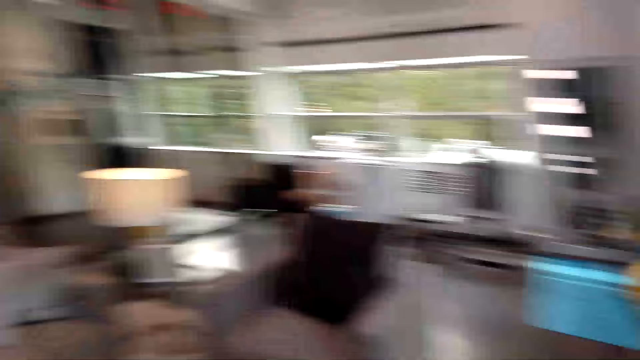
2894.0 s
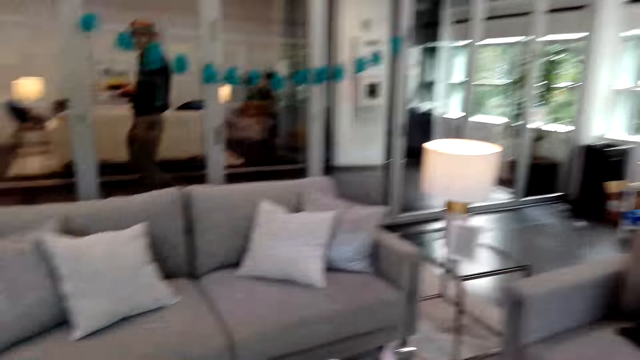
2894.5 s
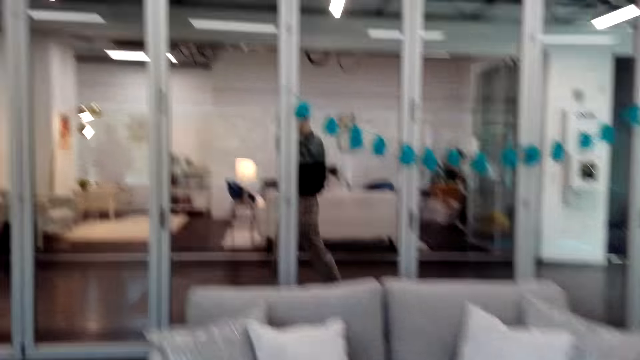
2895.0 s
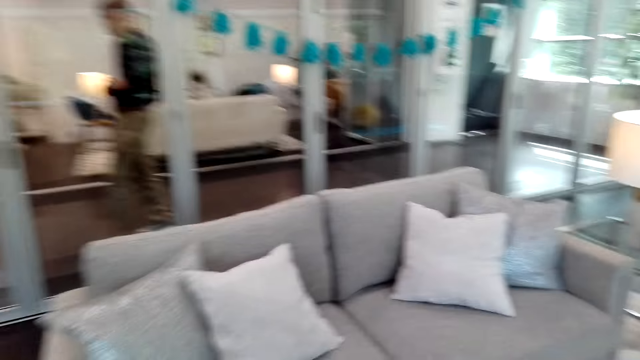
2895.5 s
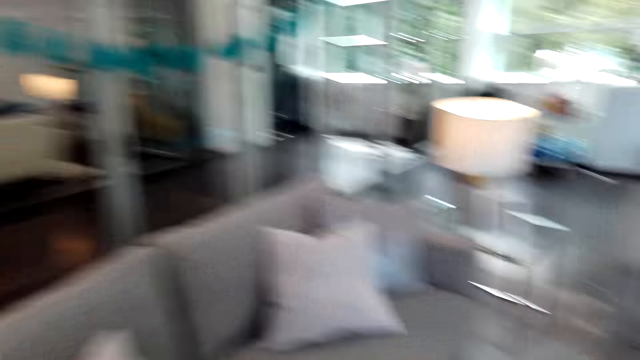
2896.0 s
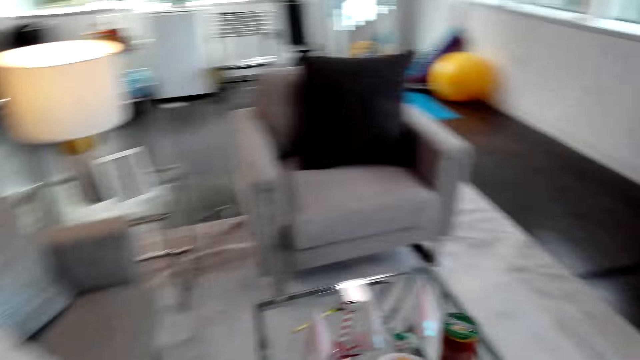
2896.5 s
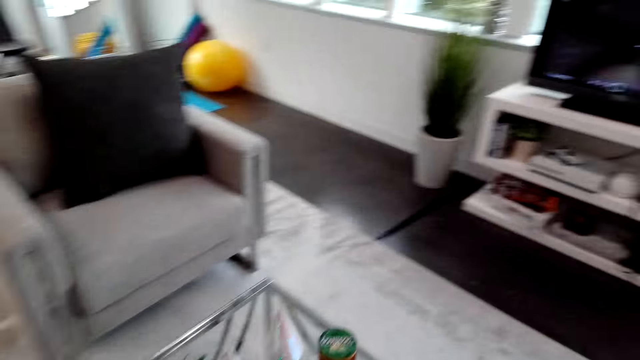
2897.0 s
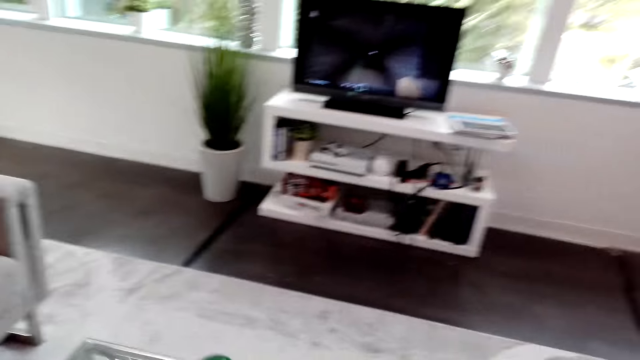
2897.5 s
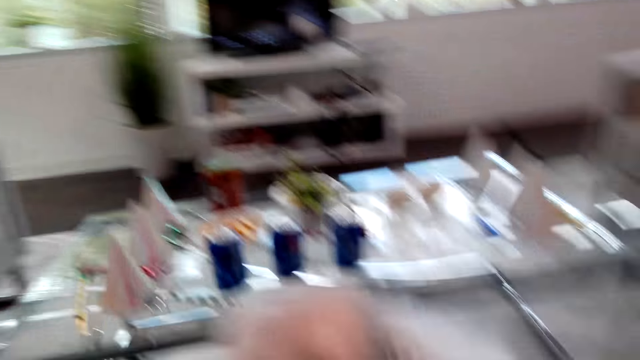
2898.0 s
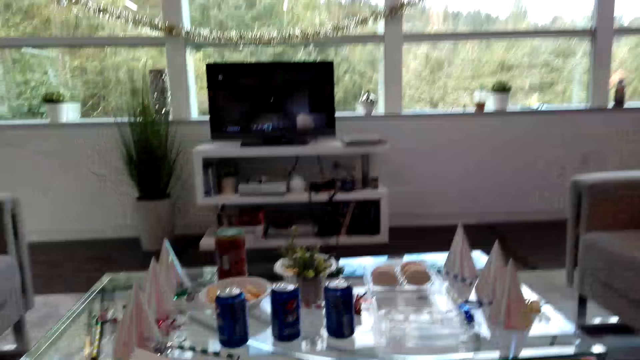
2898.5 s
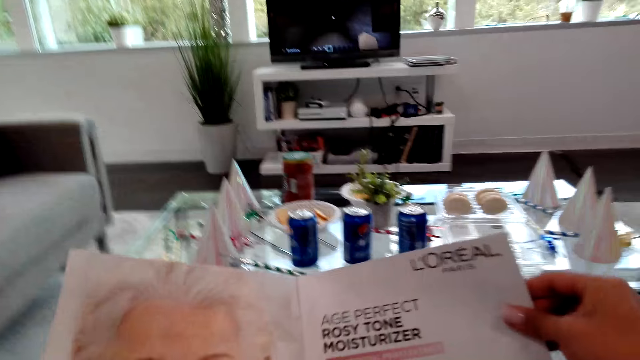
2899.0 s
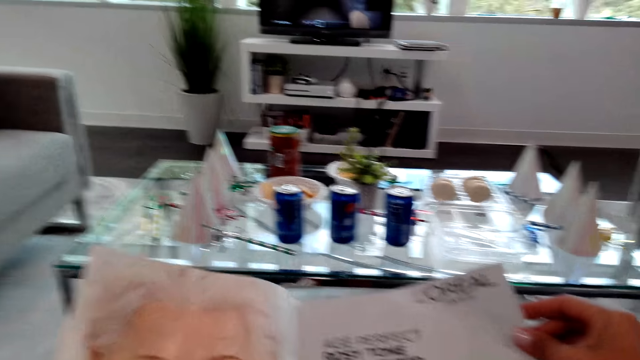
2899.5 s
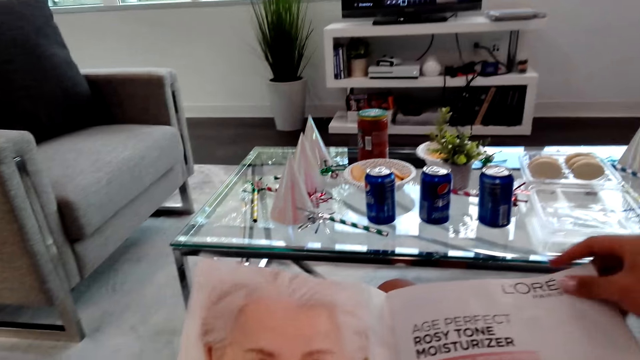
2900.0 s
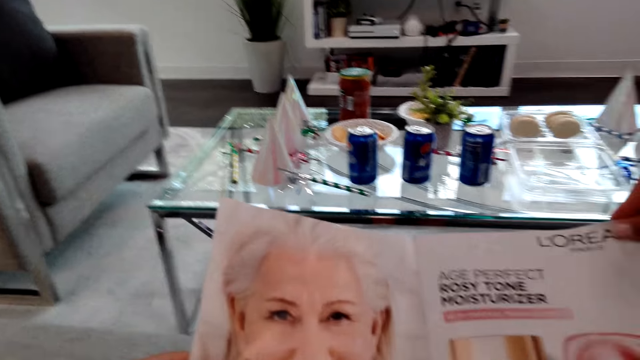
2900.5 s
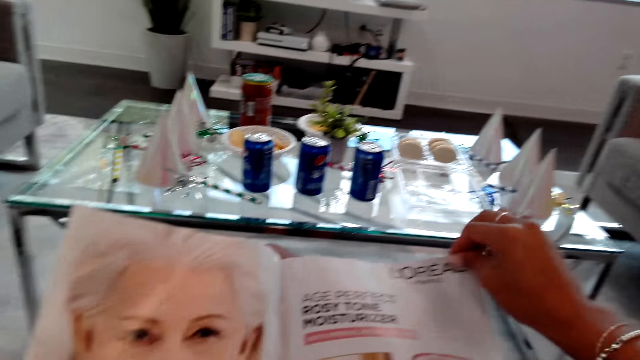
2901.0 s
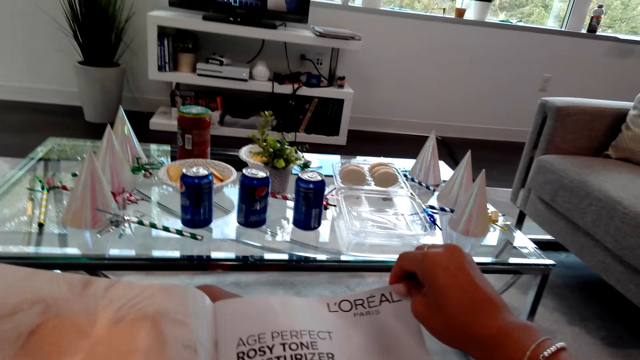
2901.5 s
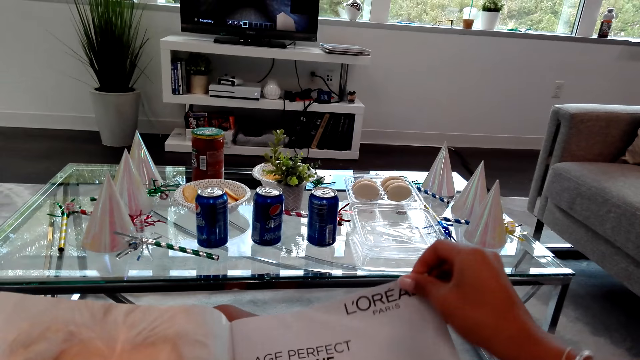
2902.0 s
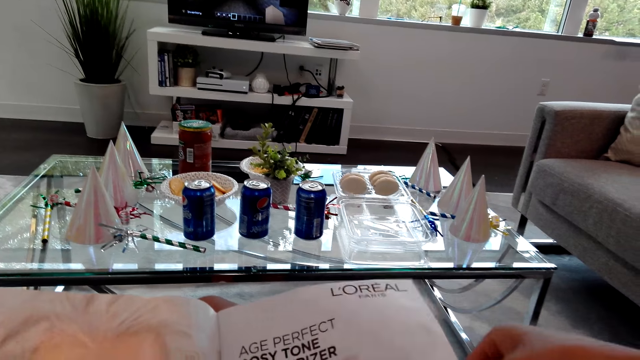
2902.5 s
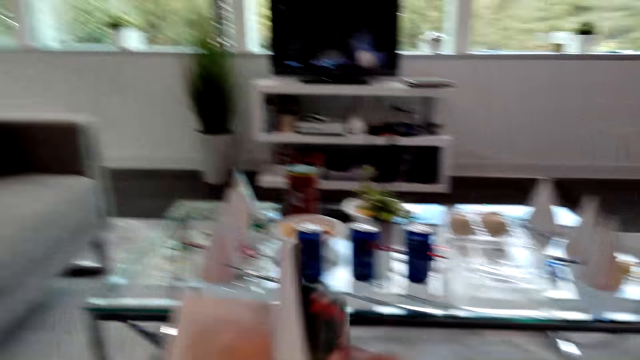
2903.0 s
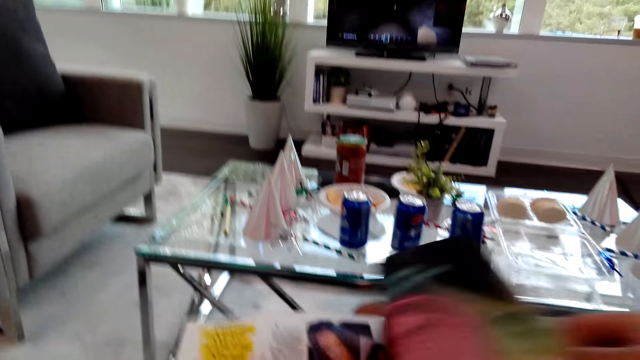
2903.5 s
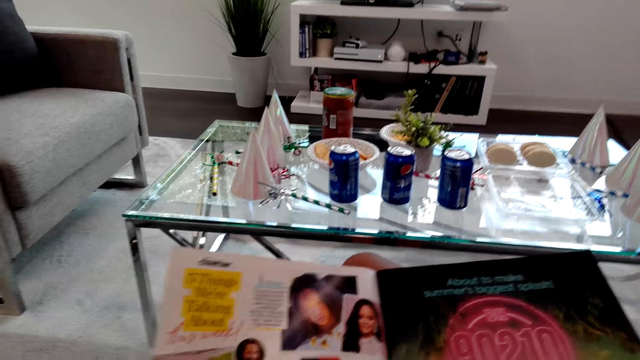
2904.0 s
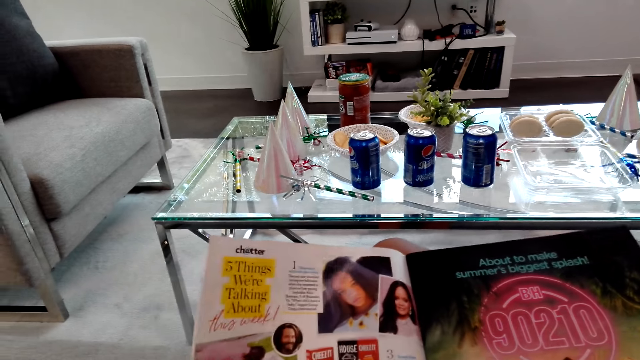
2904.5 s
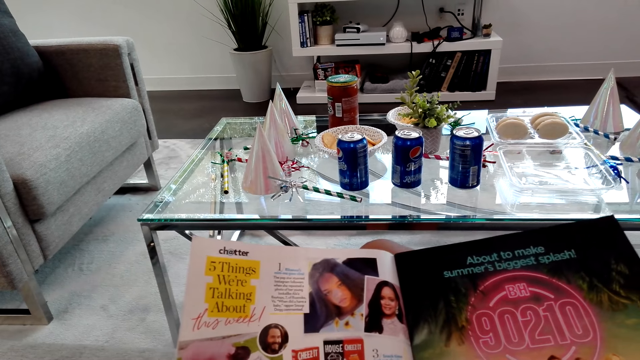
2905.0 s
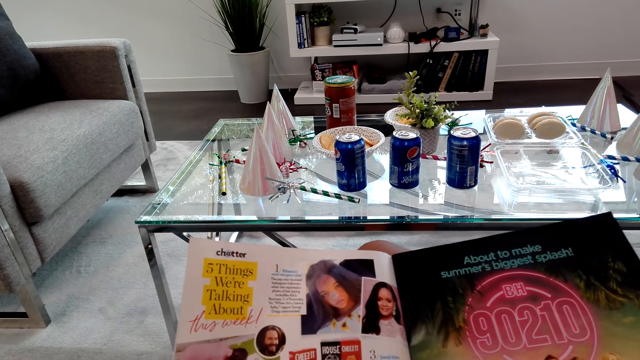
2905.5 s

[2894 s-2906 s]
The camera wearer walks in the house. They go through the magazine.

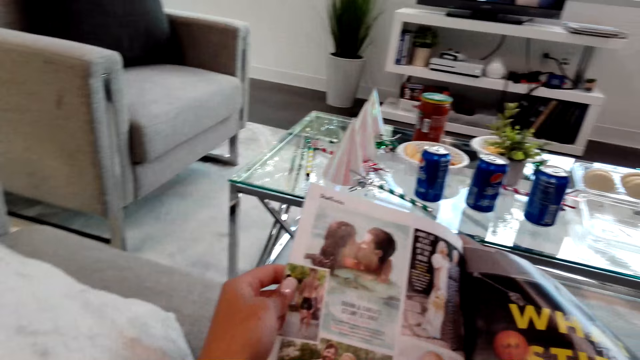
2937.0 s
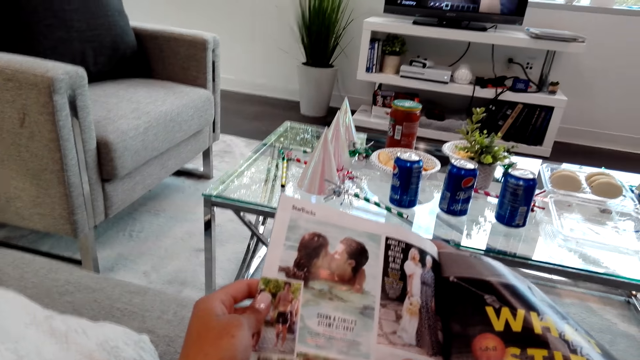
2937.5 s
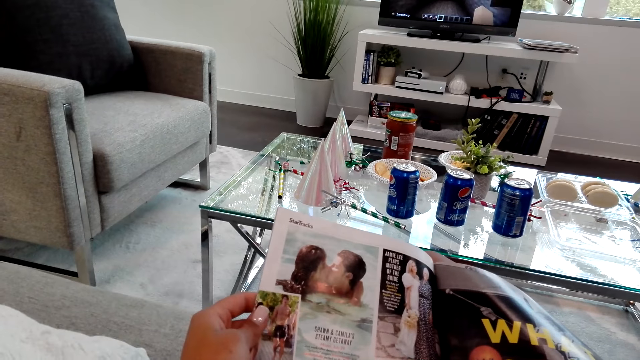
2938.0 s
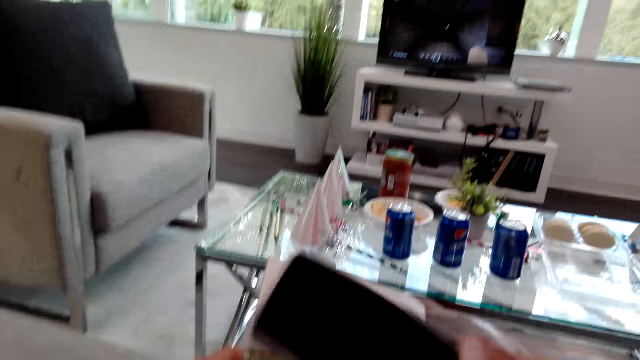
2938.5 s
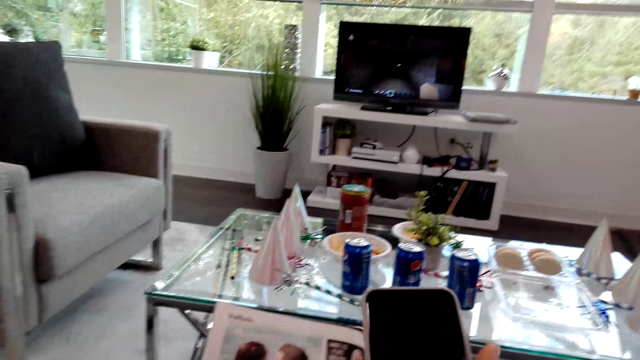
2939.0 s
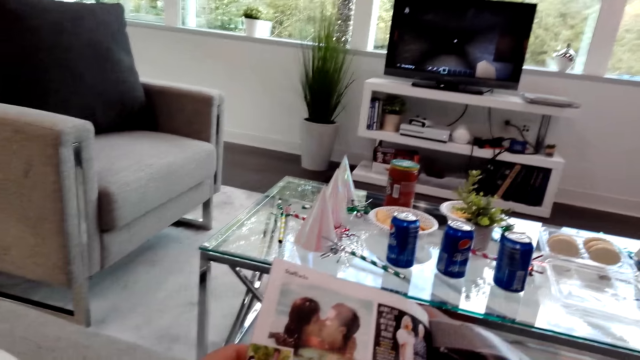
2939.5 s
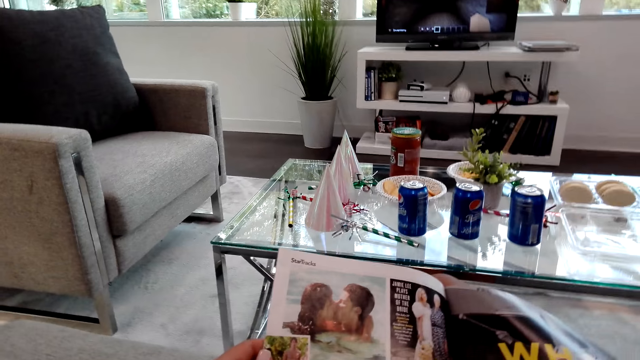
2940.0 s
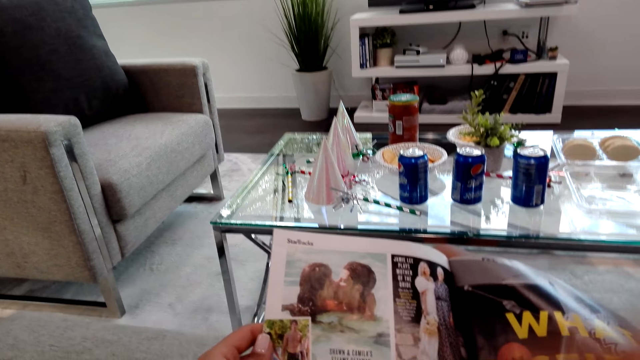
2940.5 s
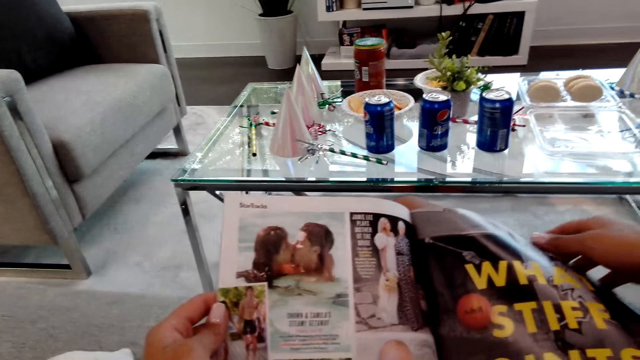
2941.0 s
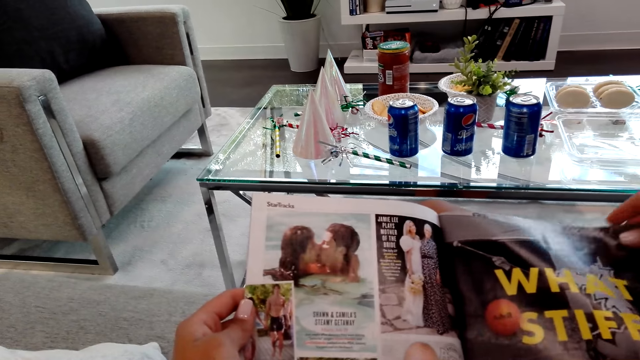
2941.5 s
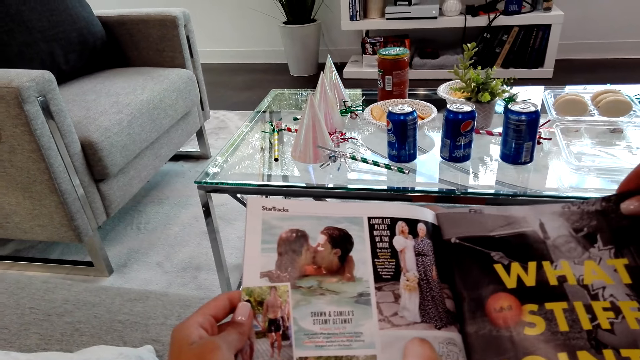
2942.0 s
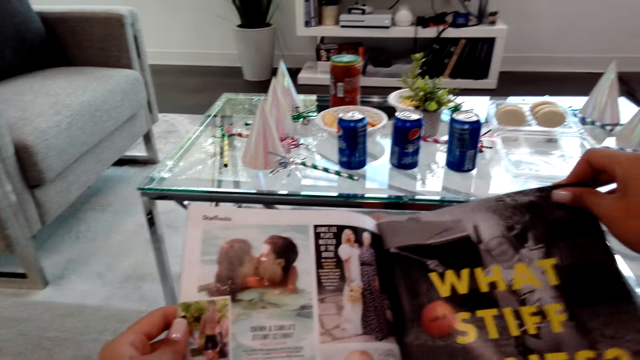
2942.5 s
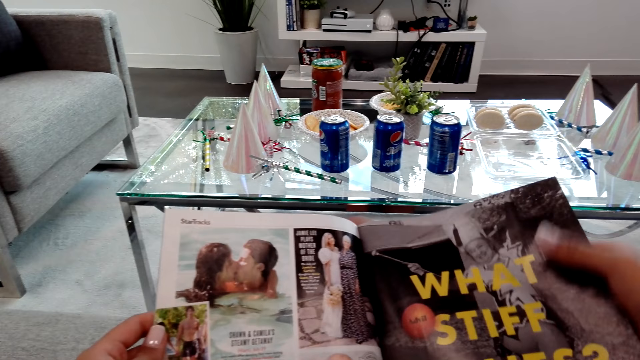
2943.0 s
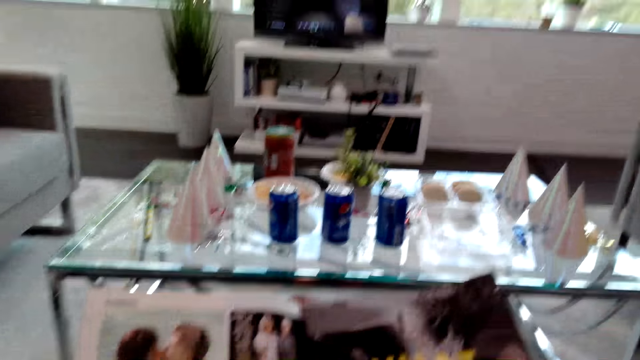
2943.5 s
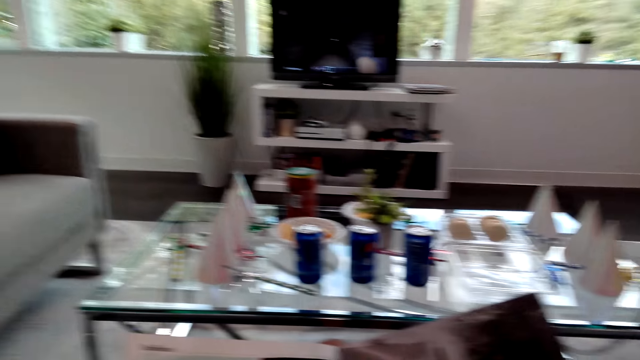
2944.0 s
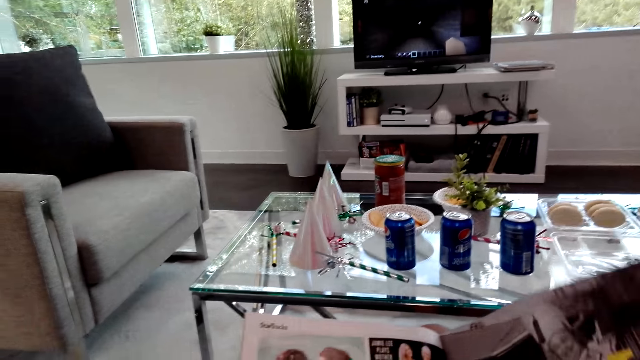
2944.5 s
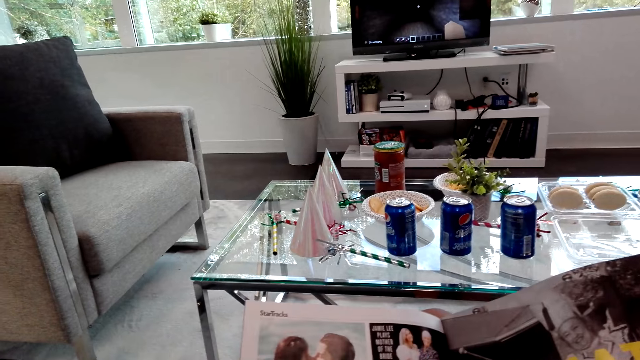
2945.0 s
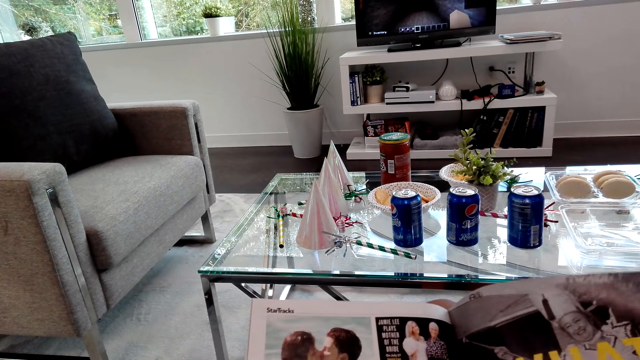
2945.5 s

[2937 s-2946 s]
The camera wearer holds a phone. They check the phone. They peruse a magazine.
